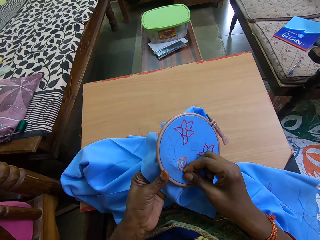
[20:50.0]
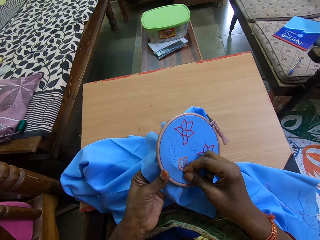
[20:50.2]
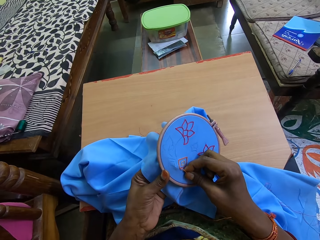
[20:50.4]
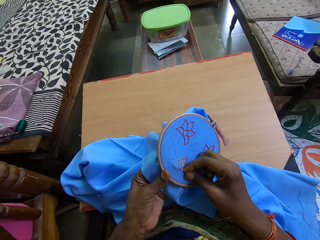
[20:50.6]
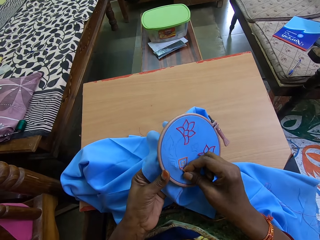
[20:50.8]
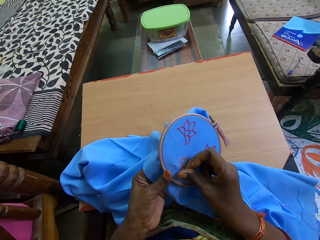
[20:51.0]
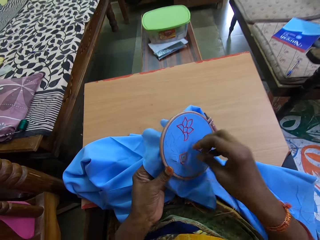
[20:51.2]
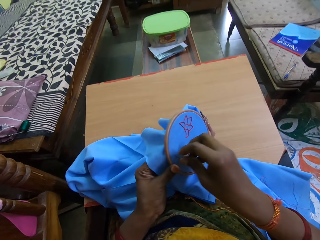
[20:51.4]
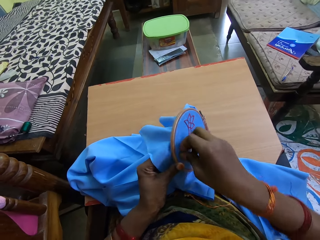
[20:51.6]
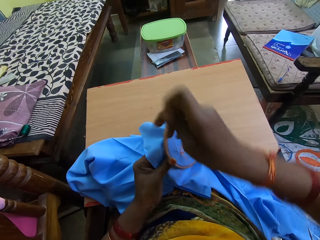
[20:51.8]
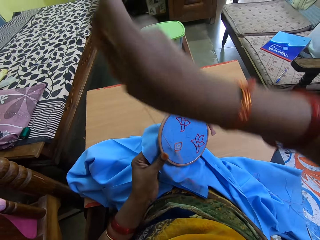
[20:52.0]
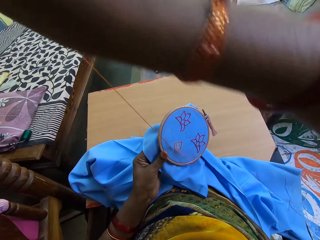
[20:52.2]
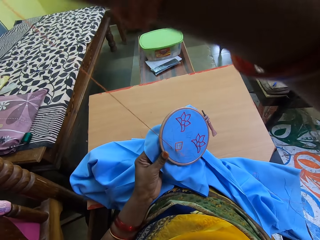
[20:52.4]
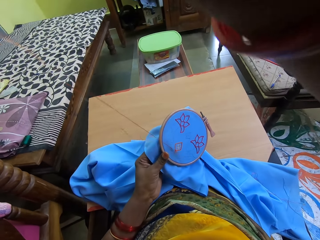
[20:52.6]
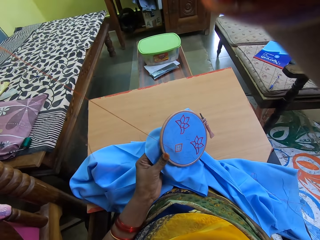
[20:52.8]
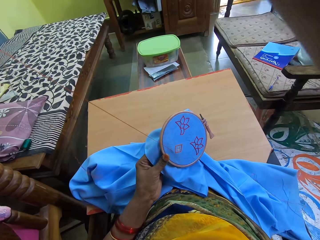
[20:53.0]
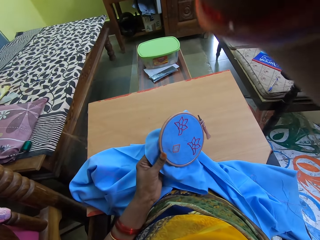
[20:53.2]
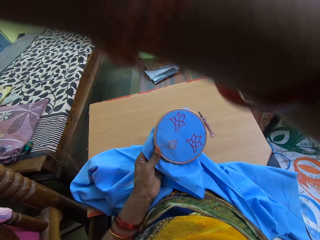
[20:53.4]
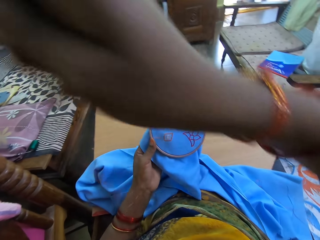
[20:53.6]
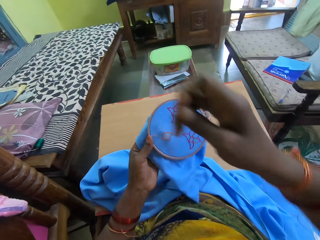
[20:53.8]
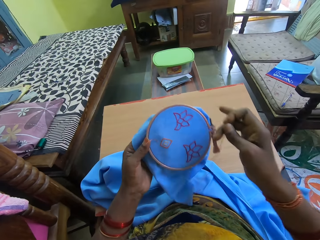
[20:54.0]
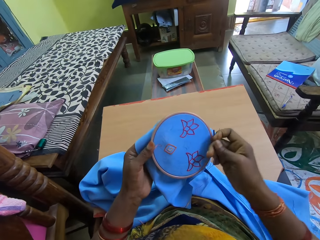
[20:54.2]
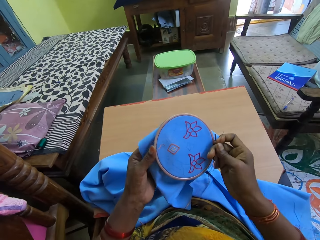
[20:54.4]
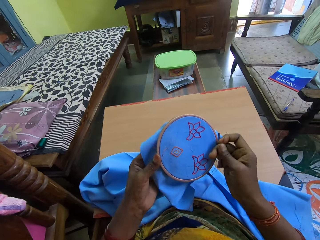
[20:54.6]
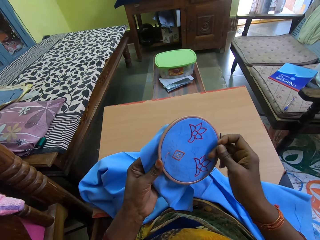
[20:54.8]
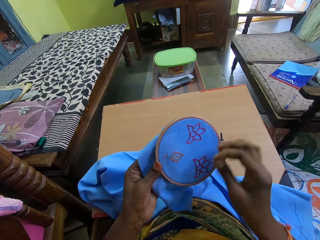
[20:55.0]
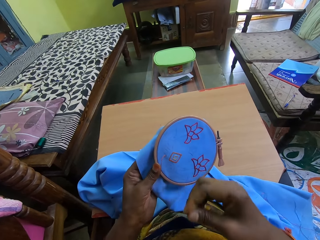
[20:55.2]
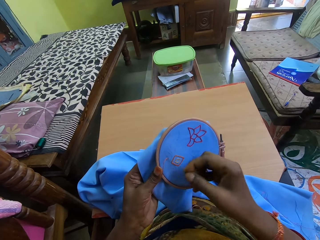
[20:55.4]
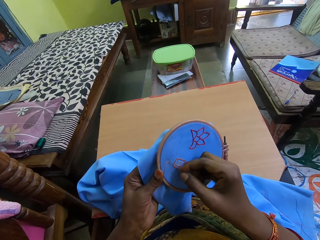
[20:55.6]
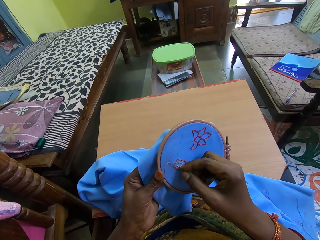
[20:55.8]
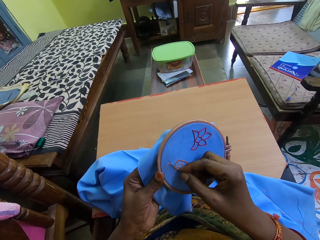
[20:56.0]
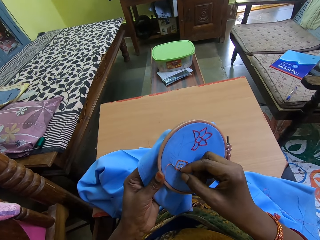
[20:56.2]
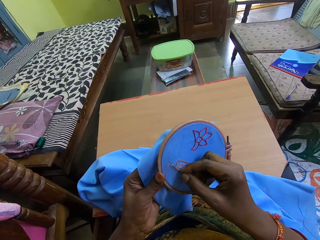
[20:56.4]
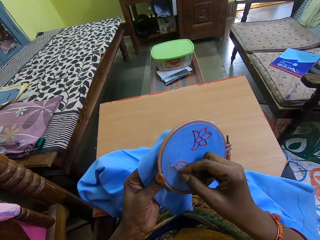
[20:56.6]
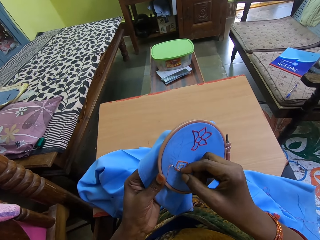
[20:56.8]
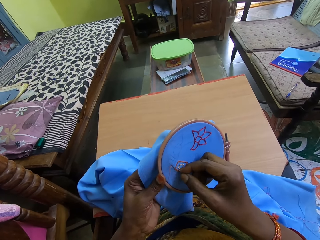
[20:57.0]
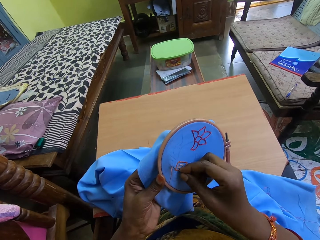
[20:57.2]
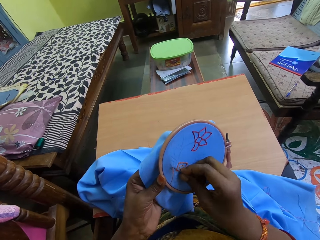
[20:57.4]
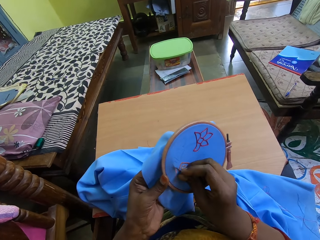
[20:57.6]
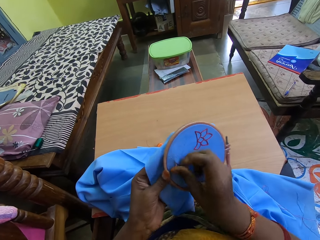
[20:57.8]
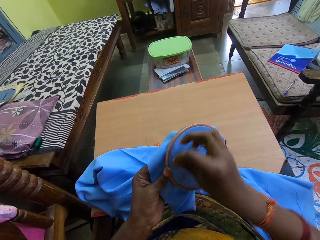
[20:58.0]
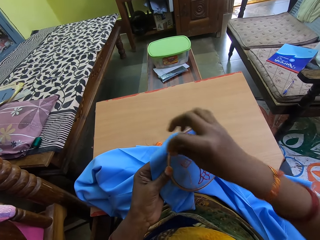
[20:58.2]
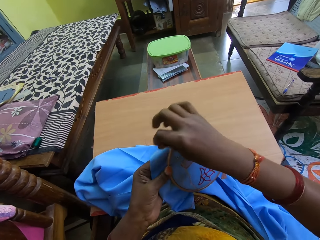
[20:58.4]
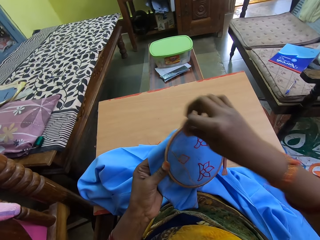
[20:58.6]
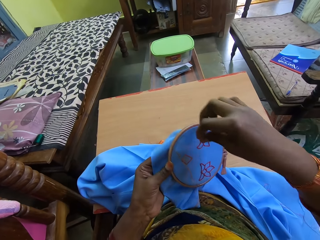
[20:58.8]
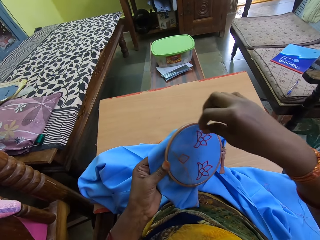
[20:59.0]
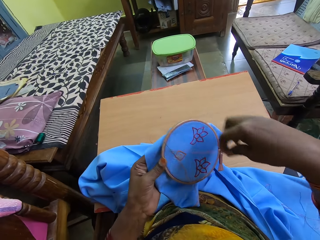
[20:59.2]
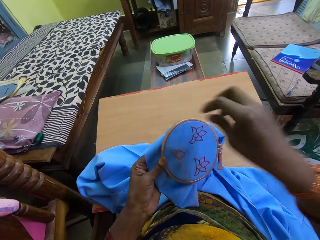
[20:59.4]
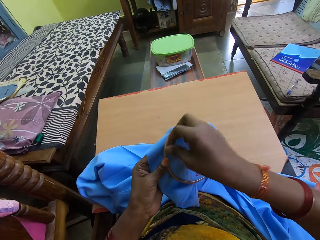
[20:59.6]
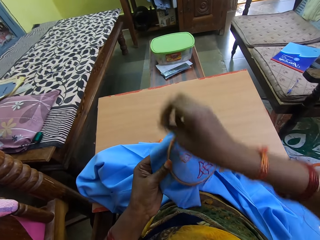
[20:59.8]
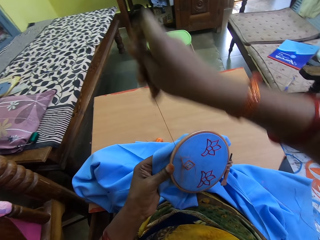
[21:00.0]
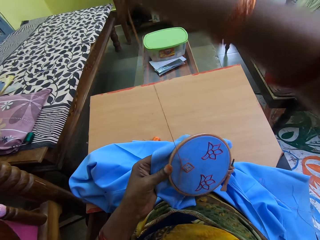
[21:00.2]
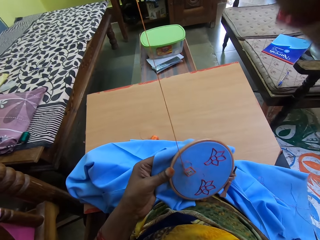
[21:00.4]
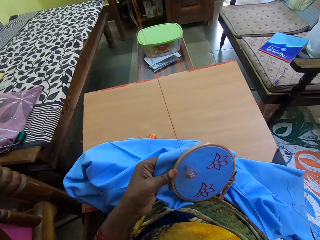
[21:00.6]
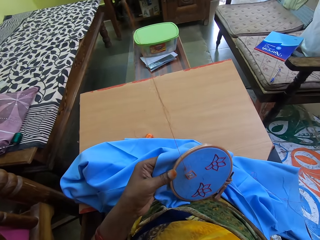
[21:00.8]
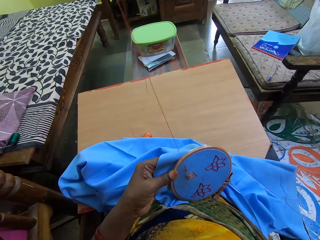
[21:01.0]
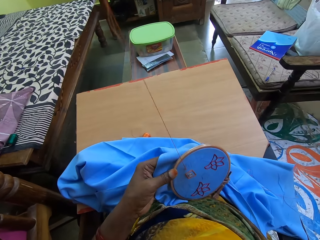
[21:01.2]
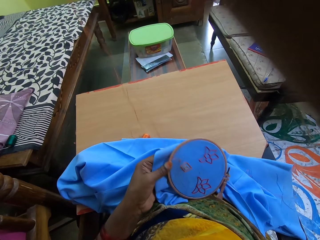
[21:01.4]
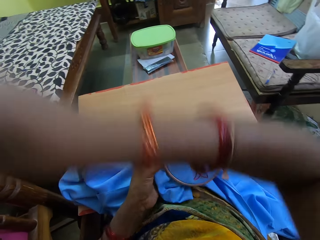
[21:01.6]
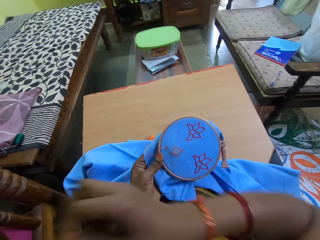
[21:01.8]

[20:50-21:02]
The camera wearer drags the needle out of the cloth with her right hand. She puts the needle in her right hand in the cloth in her left hand. She rolls the thread on the cloth around the needle in the cloth with her right hand. She drags the needle out of the cloth with her right hand.

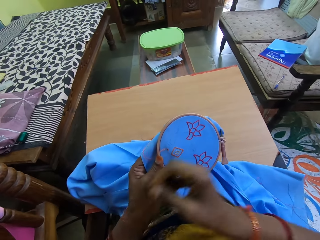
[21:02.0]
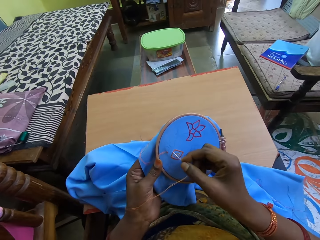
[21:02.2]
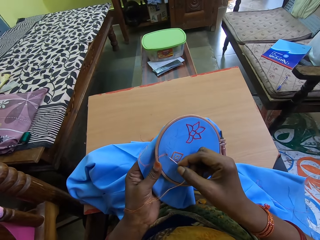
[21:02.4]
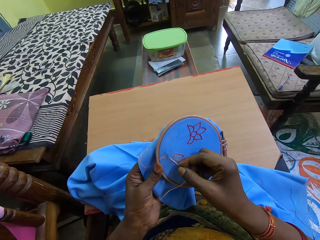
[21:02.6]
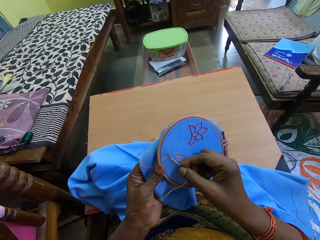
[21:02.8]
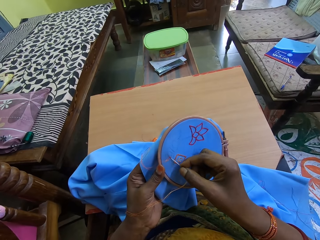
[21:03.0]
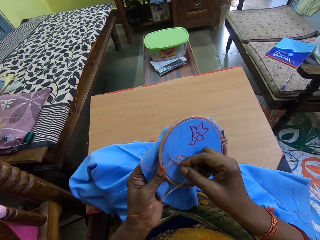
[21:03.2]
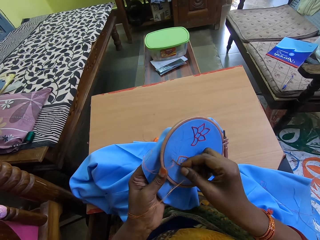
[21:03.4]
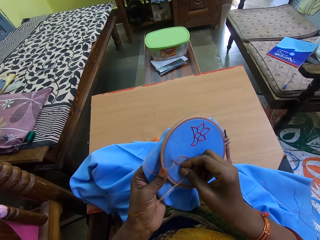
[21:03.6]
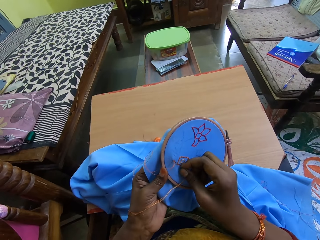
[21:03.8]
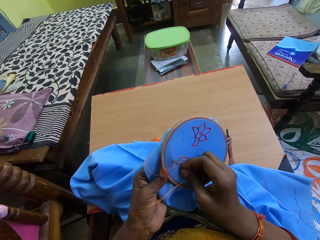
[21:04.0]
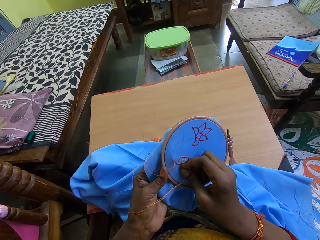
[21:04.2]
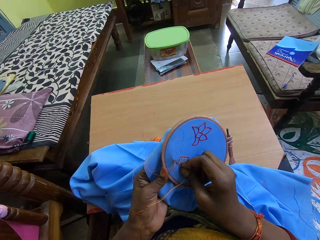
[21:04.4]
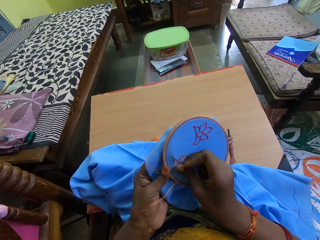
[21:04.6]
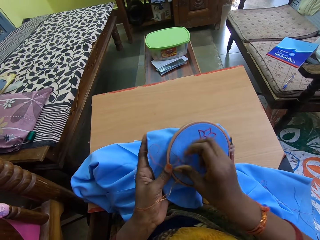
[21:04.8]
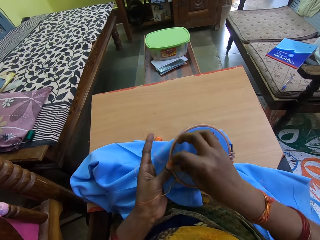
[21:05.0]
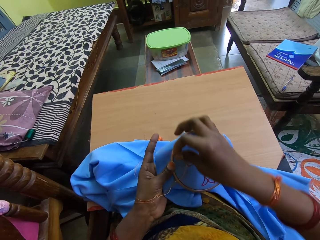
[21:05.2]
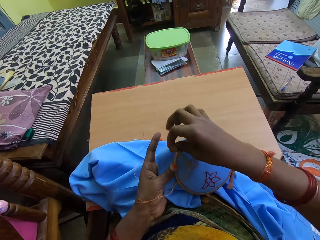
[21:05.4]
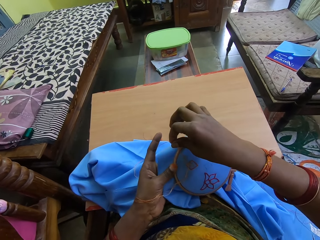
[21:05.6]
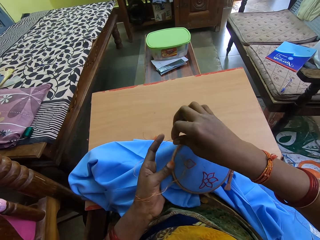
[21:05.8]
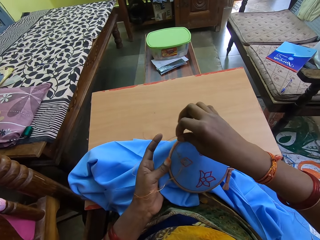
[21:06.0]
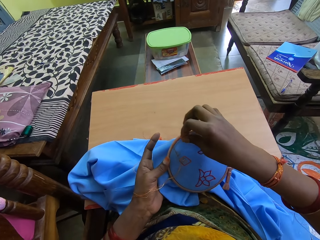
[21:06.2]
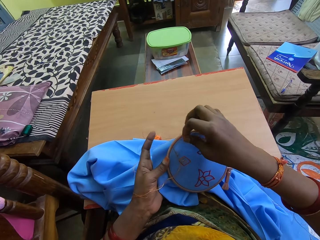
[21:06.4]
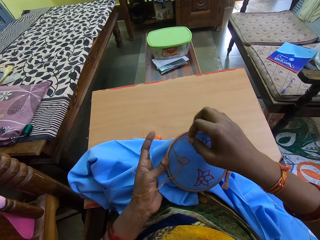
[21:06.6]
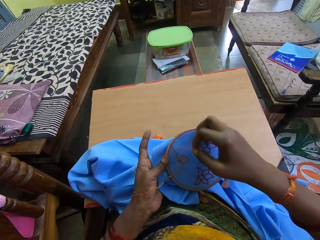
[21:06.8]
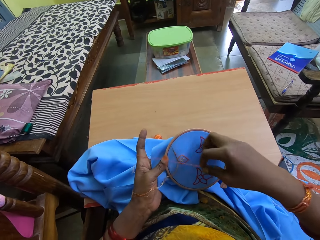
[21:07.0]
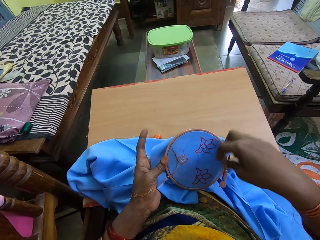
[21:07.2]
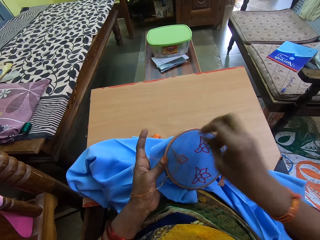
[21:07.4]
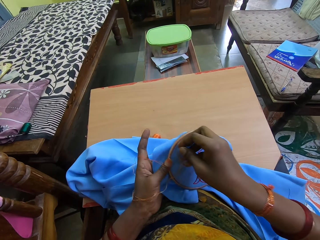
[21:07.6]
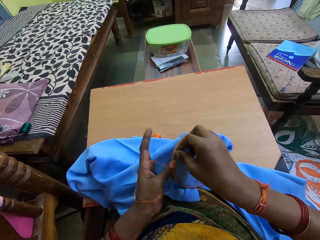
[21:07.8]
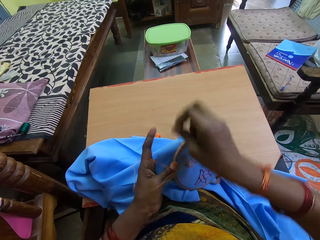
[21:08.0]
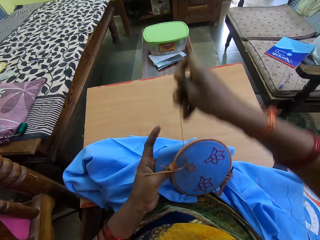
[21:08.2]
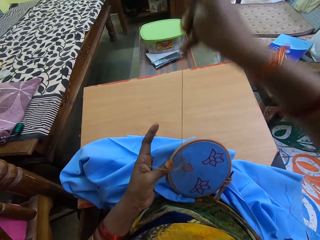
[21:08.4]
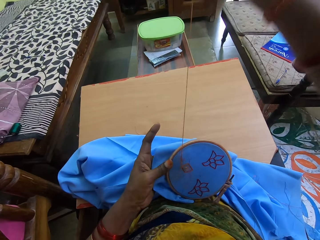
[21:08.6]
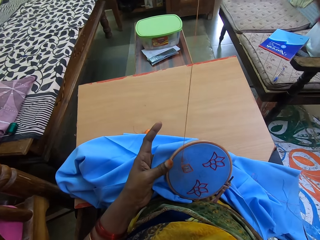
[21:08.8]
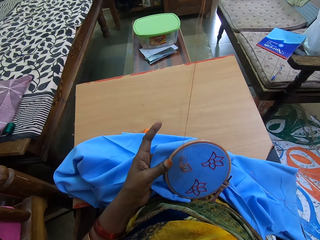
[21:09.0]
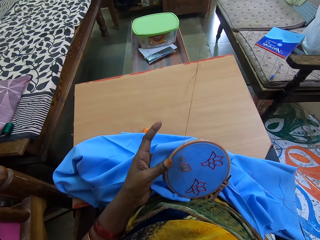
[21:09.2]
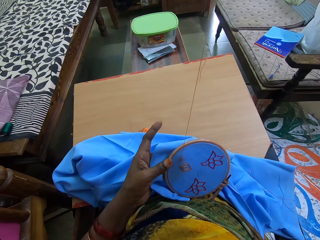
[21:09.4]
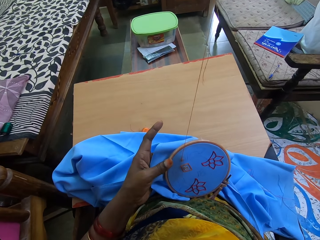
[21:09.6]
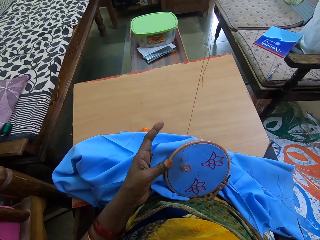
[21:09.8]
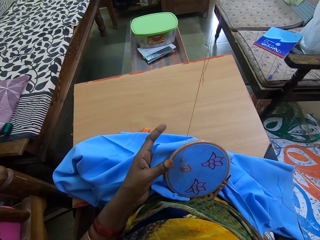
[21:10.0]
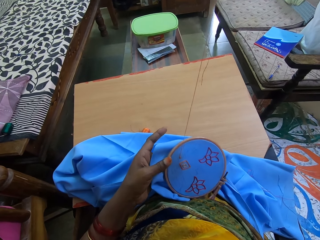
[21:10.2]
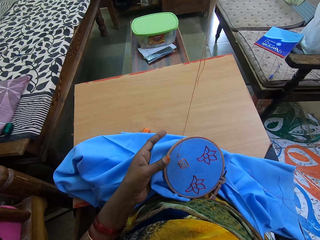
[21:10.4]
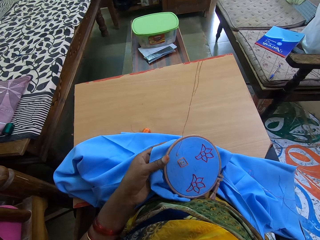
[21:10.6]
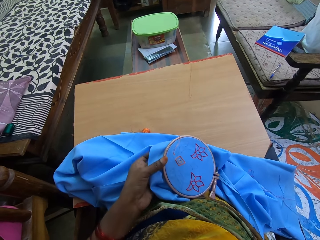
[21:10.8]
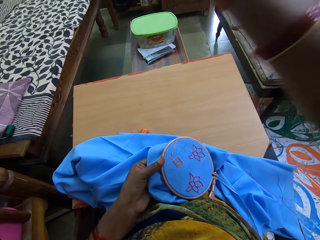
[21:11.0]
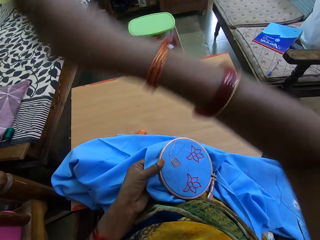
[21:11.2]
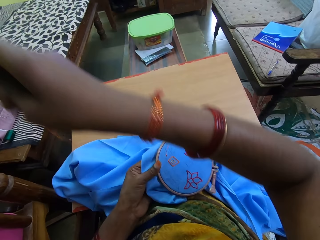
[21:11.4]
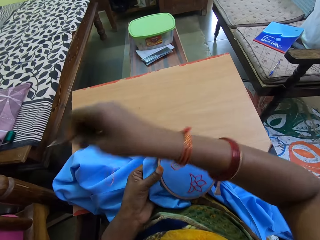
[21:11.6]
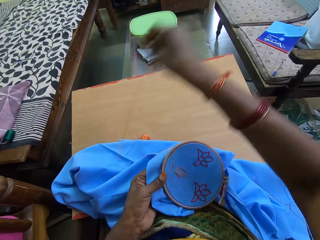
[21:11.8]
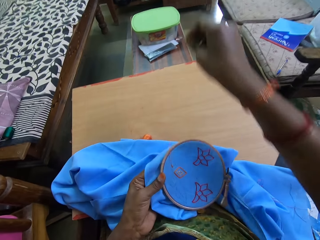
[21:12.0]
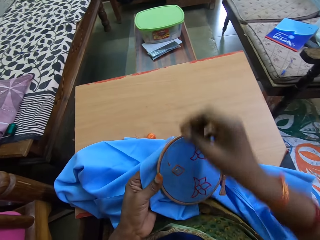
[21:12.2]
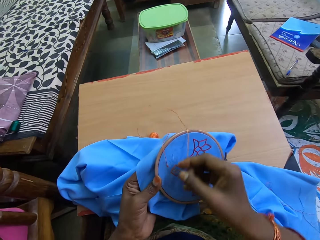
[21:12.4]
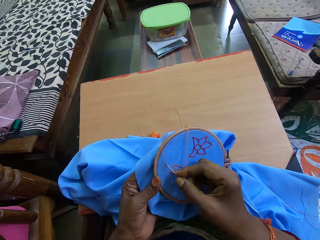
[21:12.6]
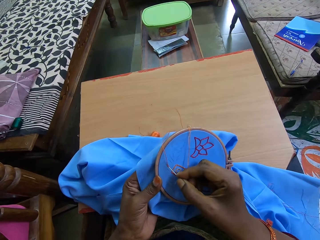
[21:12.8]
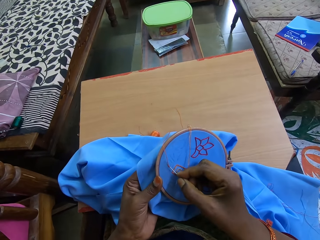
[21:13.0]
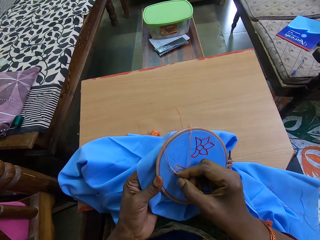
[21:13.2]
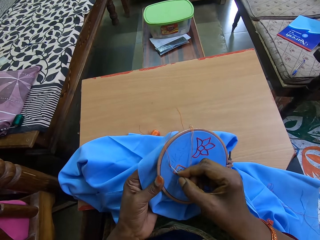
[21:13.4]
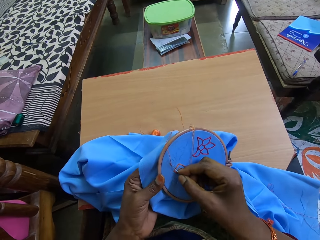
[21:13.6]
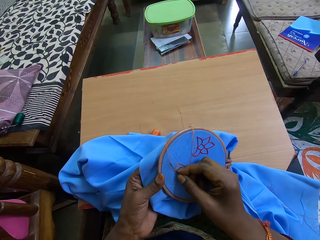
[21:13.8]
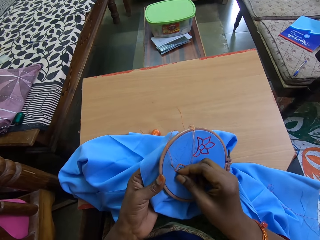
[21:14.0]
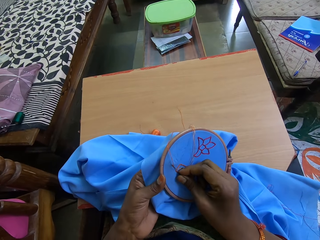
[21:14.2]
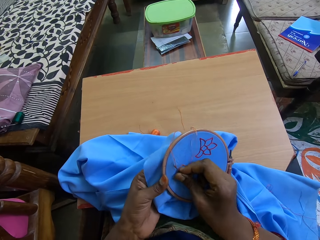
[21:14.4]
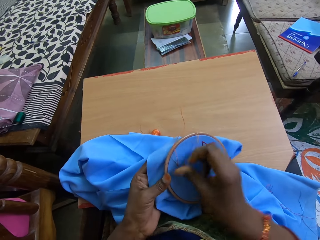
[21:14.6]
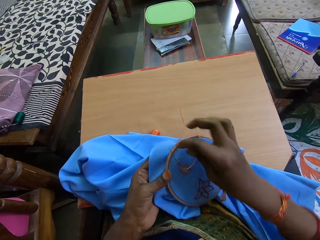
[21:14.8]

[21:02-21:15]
The camera wearer puts the needle in her right hand in the cloth in her left hand. She rolls the thread on the cloth around the needle in the cloth with her right hand. She drags the needle out of the cloth with her right hand. She puts the needle in her right hand in the cloth in her left hand.
